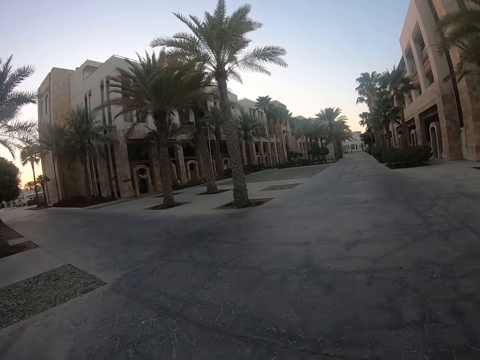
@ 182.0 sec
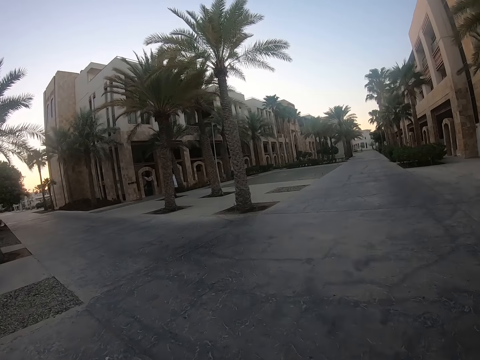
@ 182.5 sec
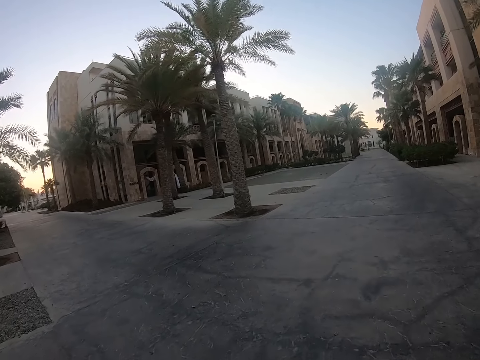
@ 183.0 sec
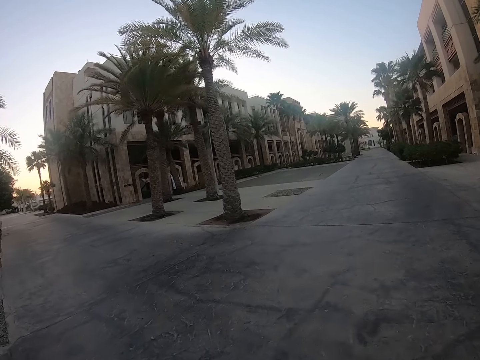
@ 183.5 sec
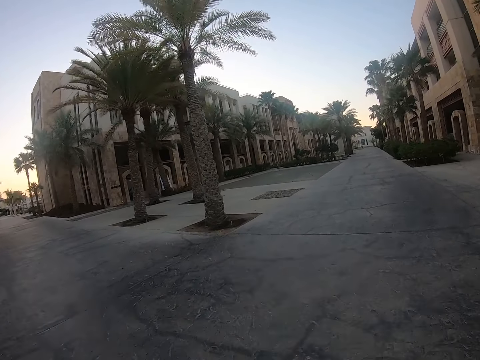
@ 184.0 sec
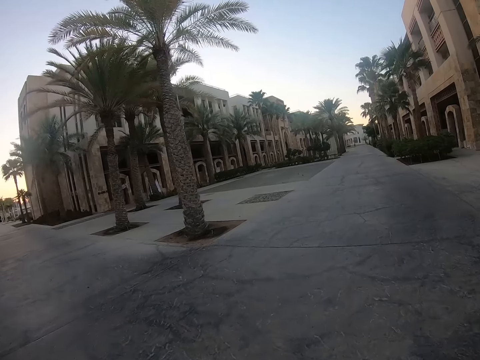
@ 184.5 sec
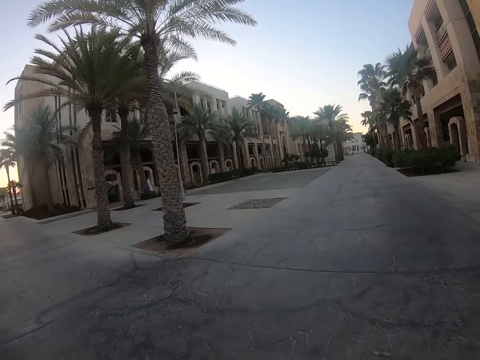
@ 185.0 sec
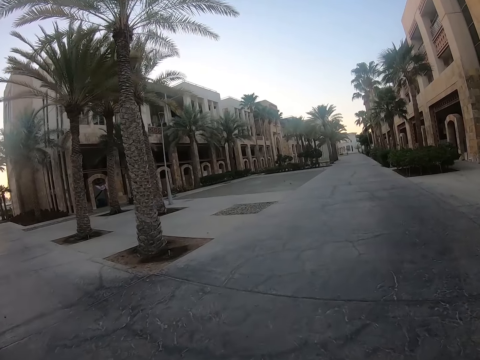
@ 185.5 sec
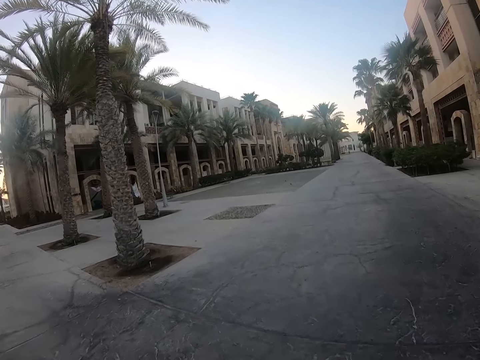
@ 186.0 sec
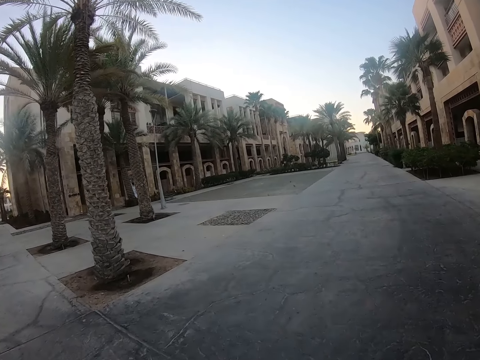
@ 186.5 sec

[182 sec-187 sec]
The camera wearer walks on the pavement.

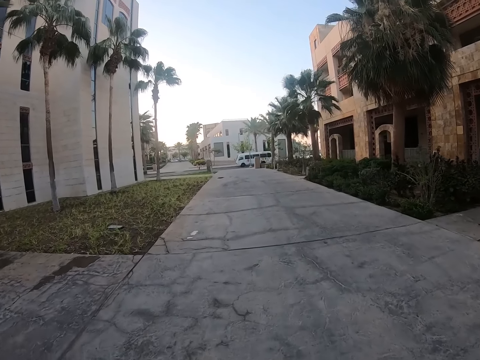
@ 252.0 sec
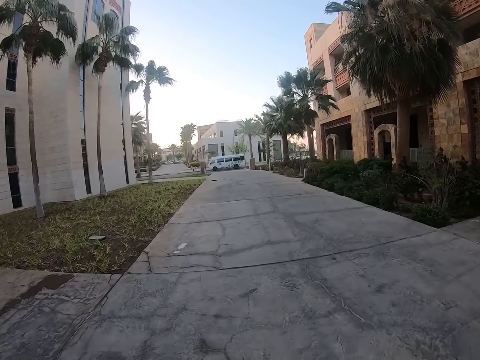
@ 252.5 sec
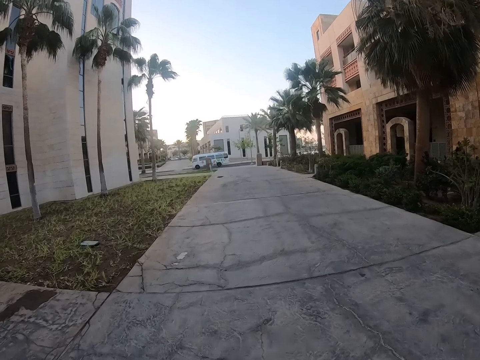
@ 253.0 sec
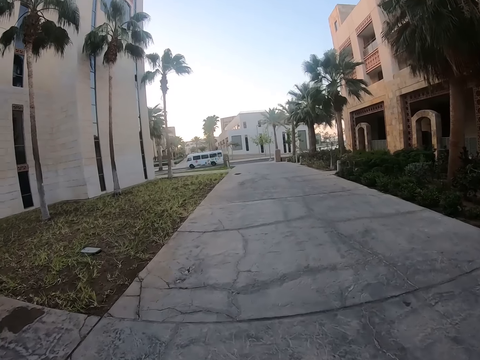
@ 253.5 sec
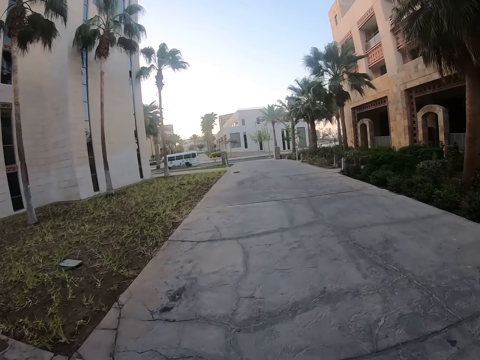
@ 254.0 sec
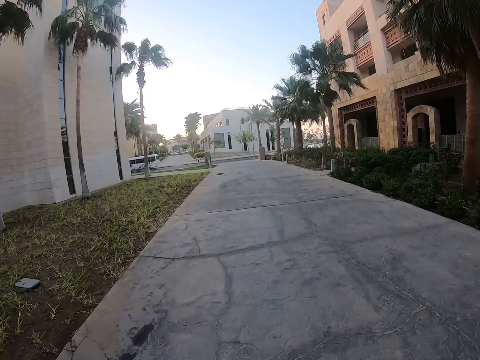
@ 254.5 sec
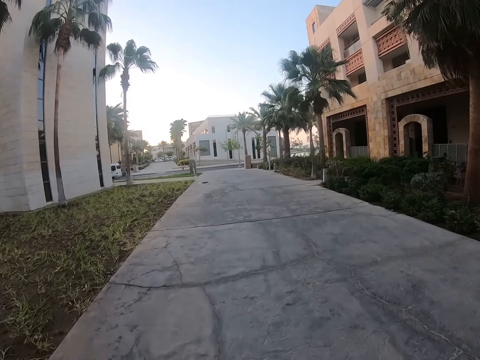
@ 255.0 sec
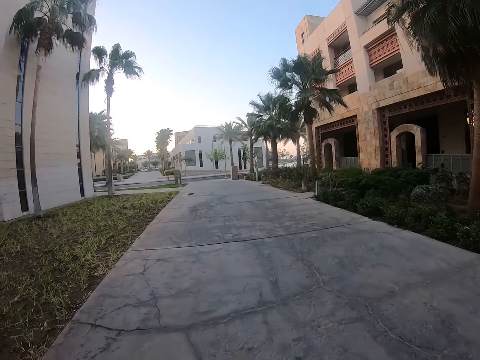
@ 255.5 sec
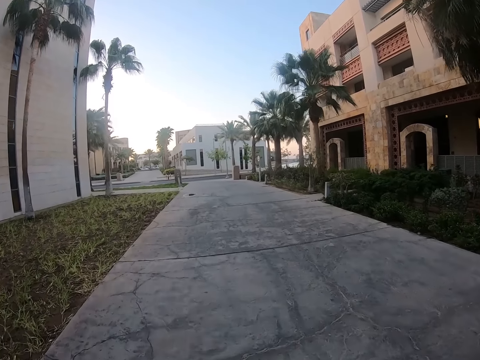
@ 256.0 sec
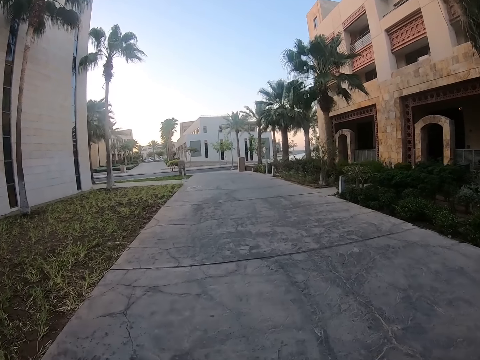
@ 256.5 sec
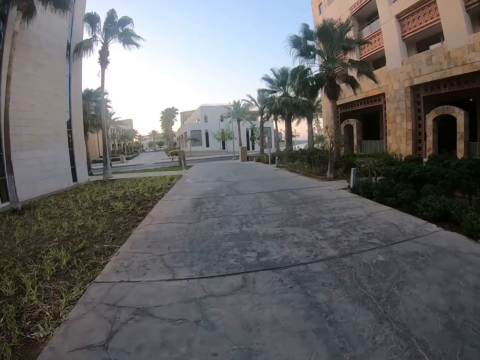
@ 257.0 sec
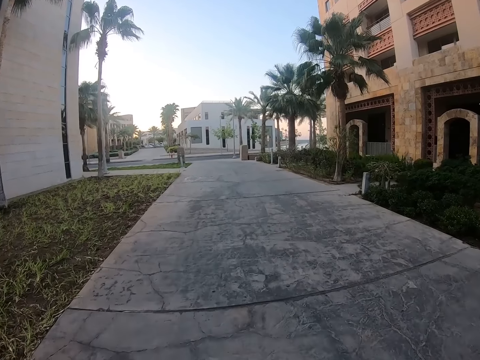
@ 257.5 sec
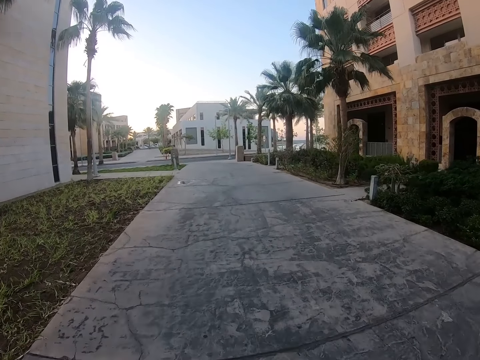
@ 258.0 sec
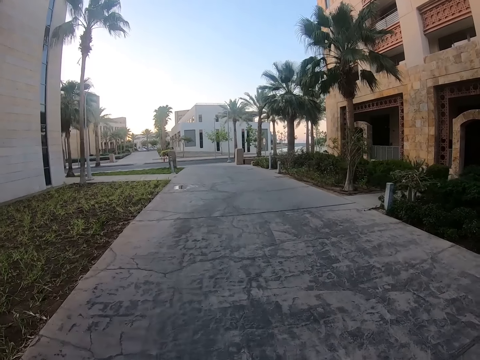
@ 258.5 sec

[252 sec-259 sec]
The camera wearer walks on the pavement.

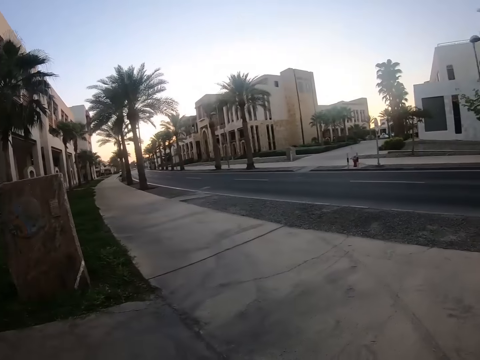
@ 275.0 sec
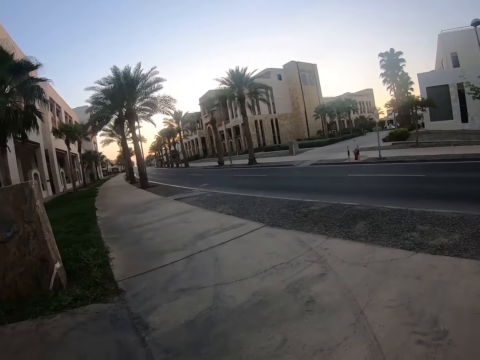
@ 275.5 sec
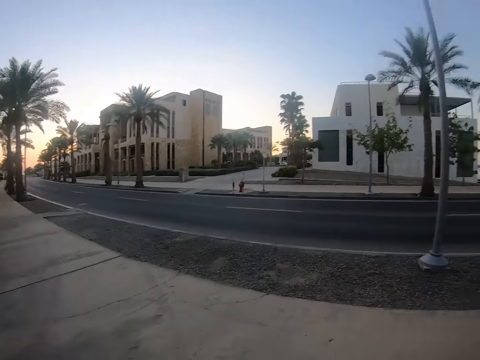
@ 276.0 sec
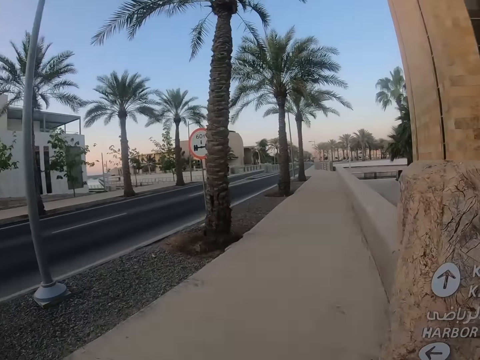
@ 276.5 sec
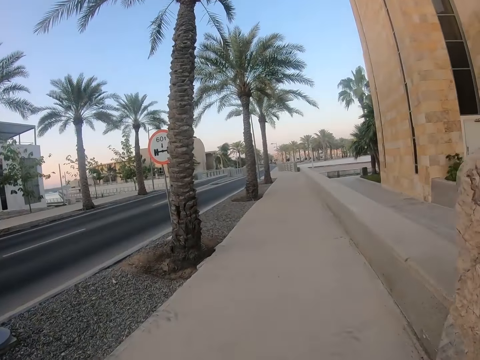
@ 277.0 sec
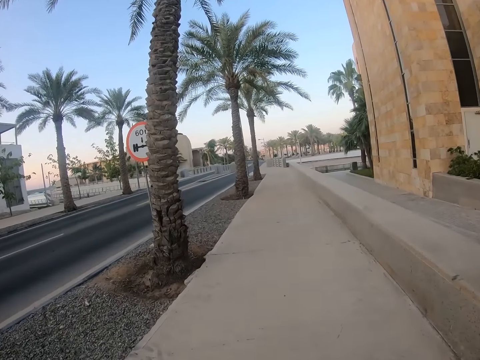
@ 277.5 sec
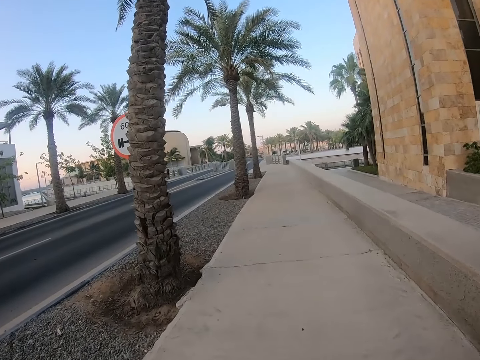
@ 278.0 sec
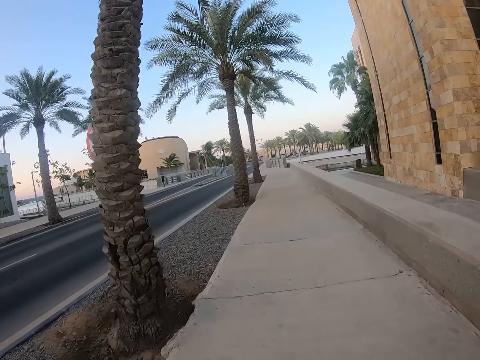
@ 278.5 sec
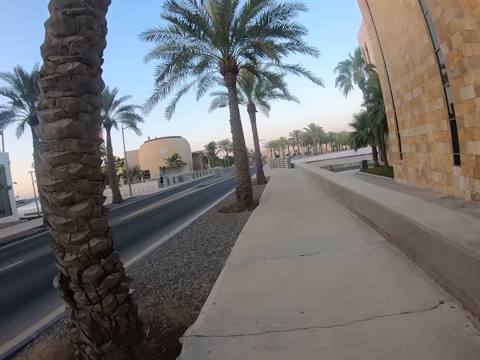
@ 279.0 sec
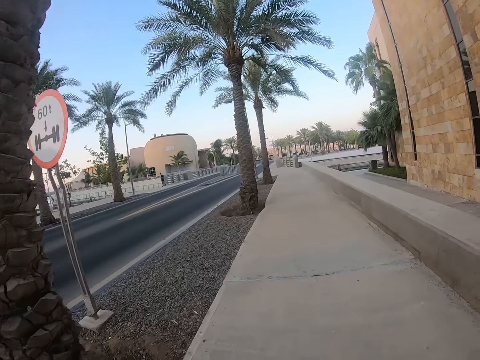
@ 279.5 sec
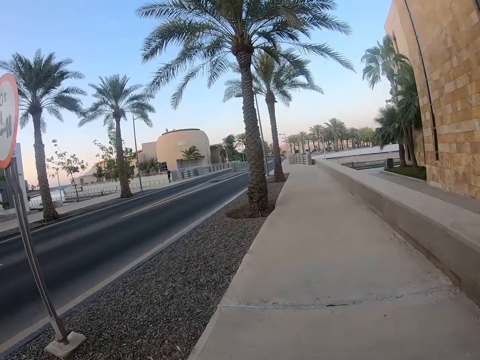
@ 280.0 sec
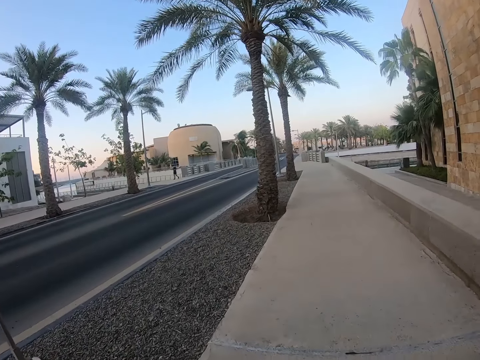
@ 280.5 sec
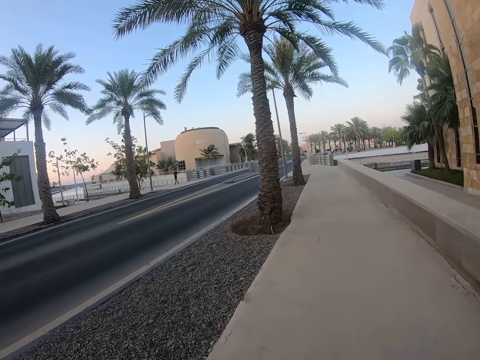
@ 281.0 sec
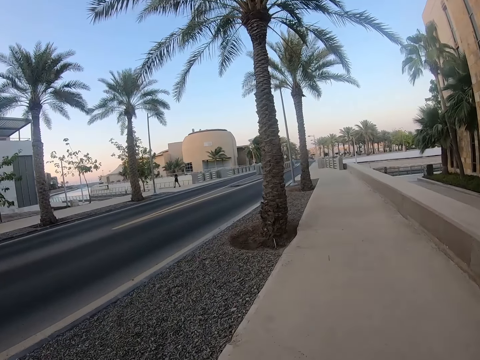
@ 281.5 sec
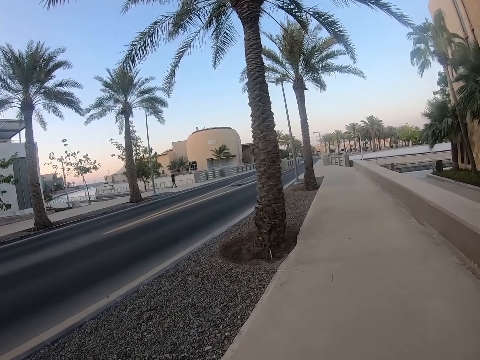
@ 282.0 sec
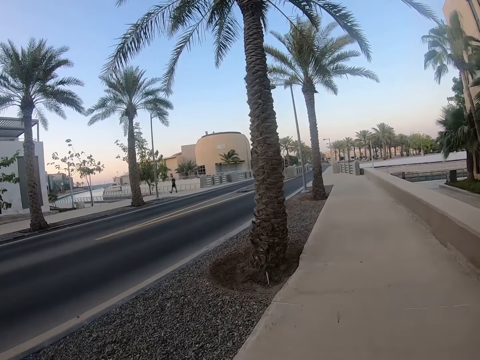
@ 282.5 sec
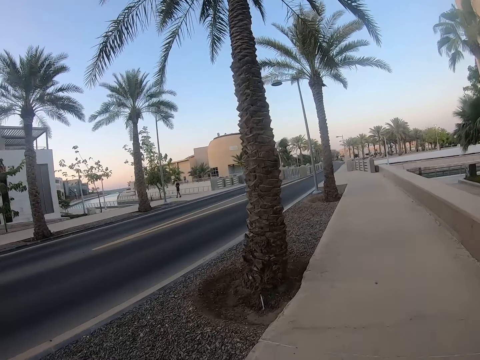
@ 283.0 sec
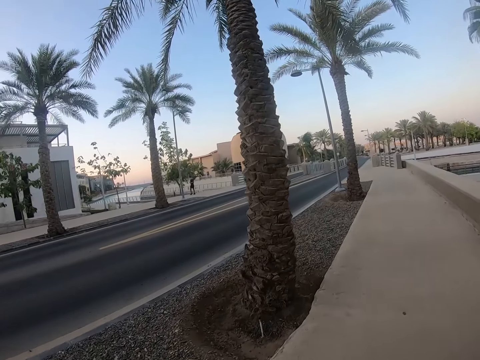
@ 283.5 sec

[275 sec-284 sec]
The camera wearer walks on the sidewalk. They look around.

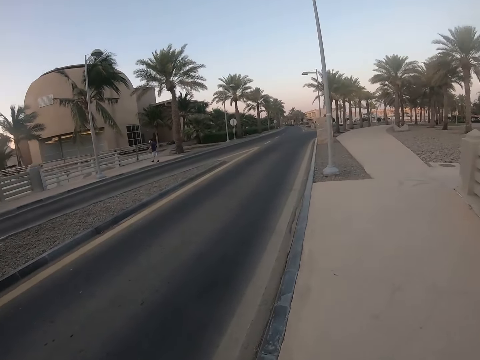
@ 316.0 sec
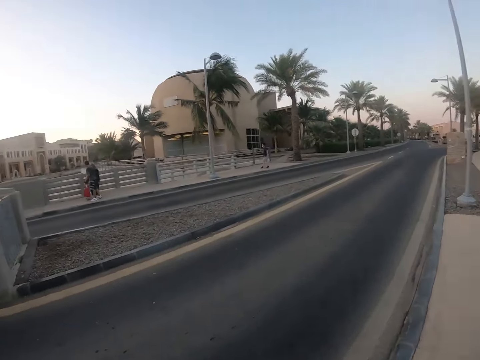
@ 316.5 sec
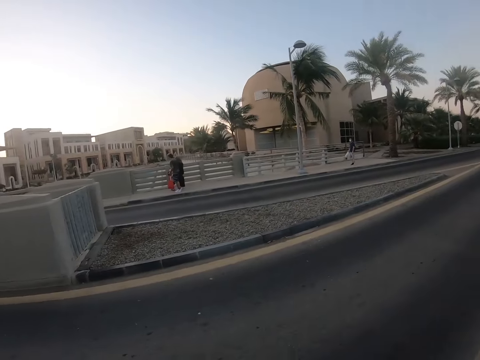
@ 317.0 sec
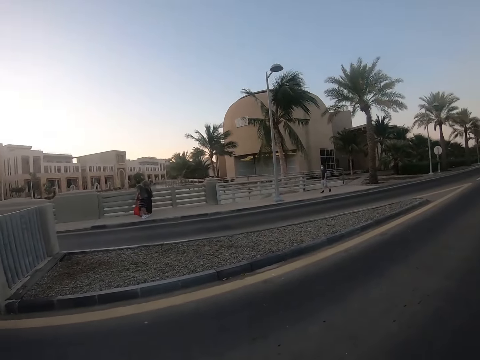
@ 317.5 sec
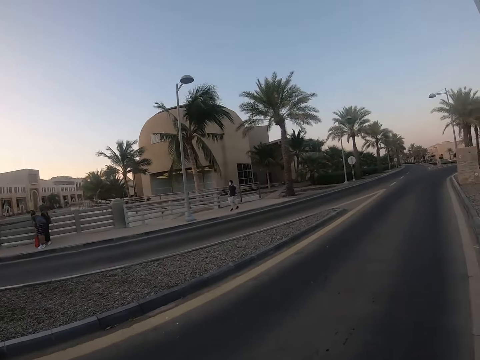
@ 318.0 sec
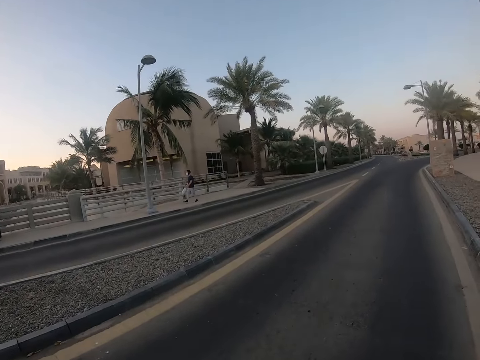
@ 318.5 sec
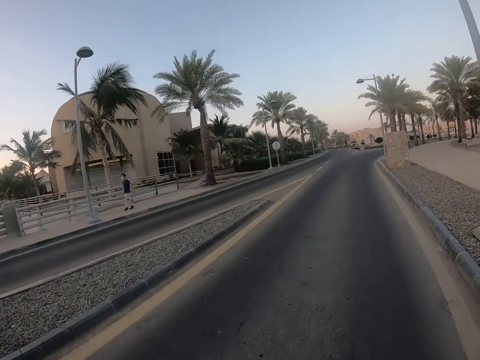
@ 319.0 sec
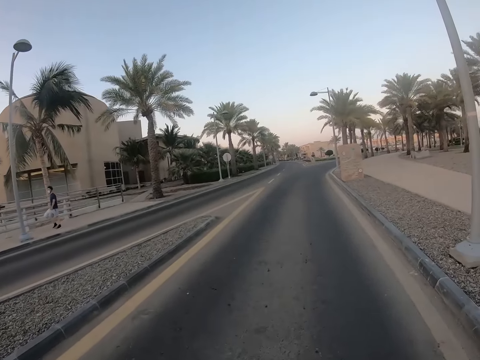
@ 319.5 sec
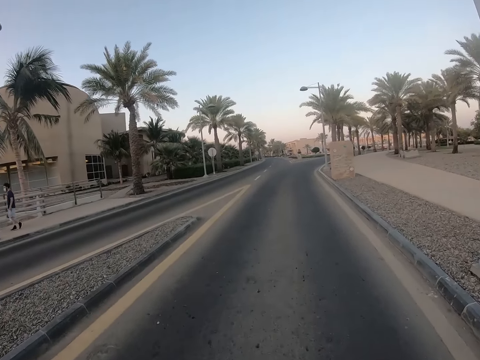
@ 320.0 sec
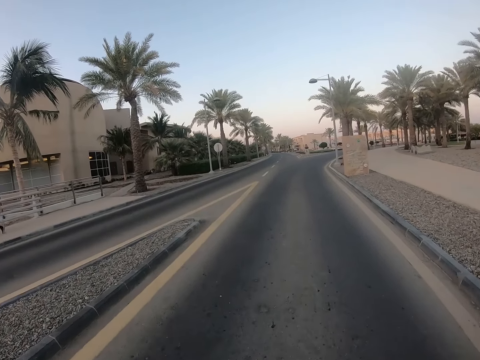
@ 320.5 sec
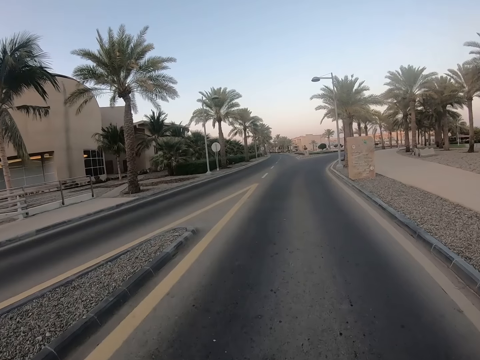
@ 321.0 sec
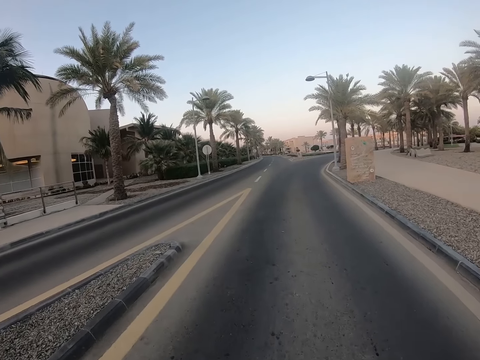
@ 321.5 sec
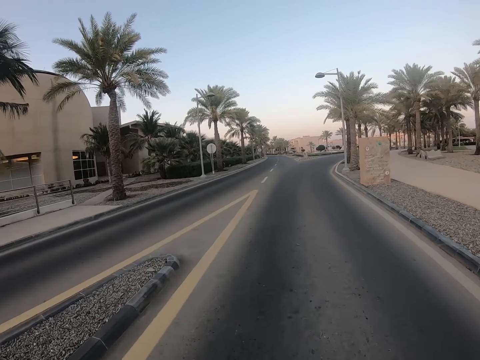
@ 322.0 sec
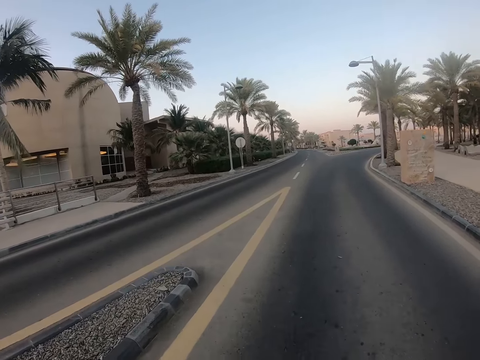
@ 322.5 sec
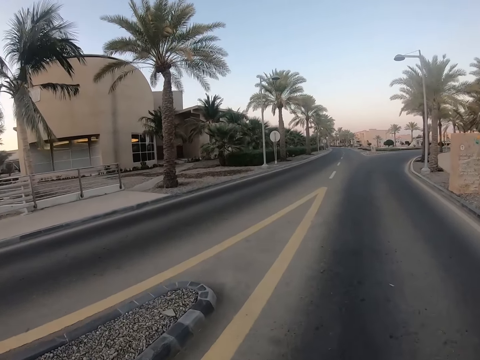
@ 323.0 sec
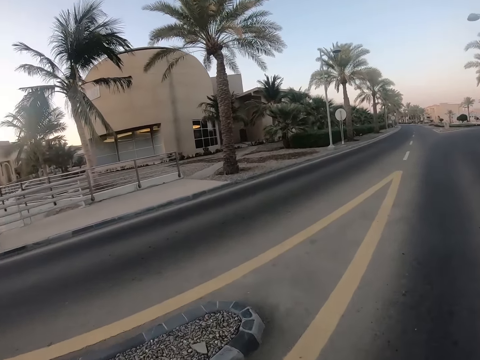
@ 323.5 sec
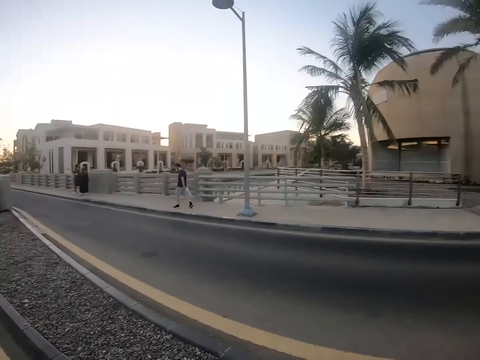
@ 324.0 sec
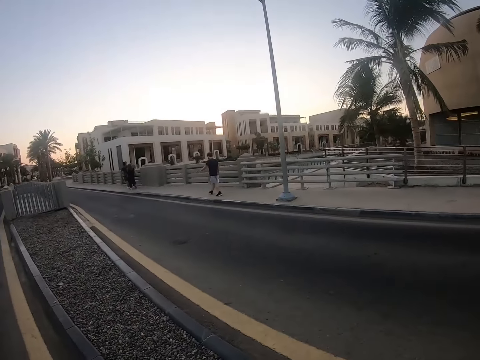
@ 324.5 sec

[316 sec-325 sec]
The camera wearer walks on the road.
